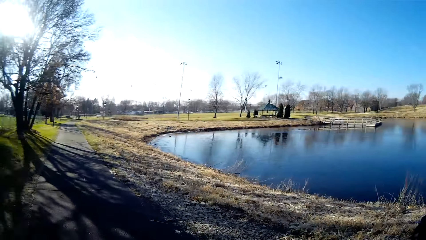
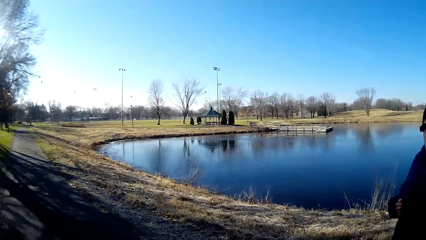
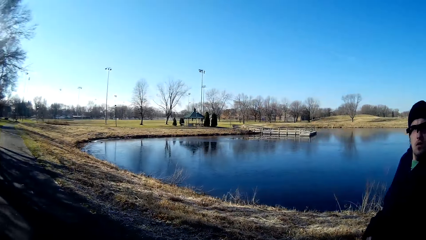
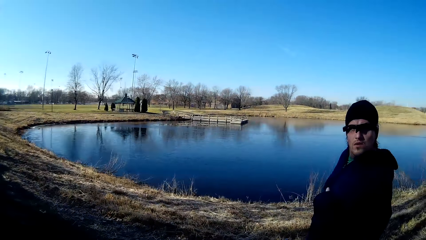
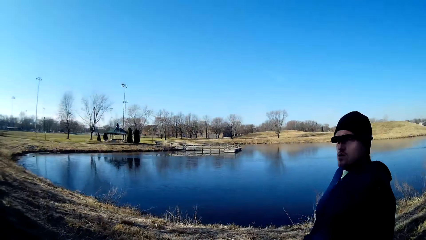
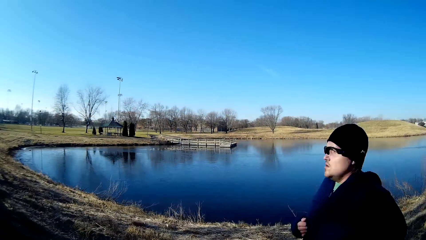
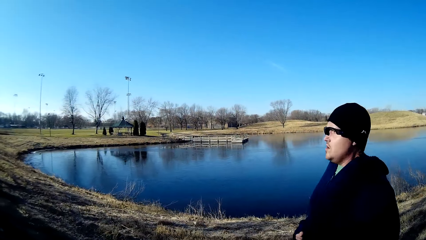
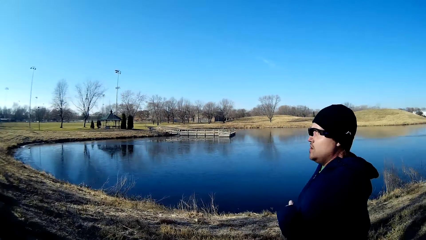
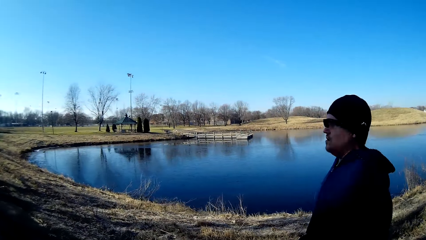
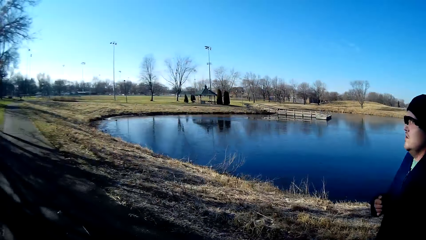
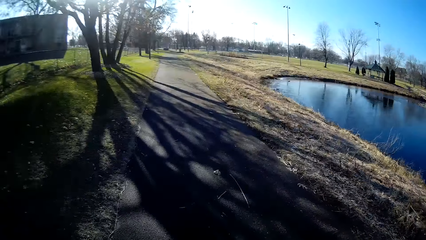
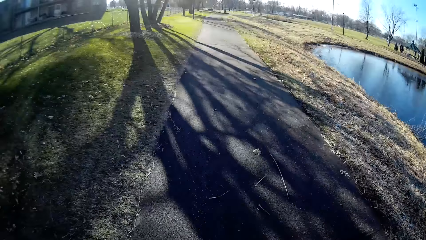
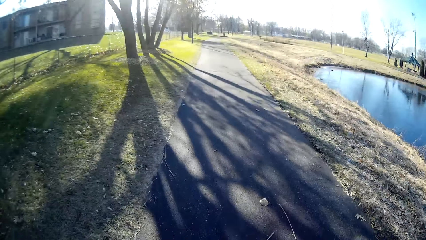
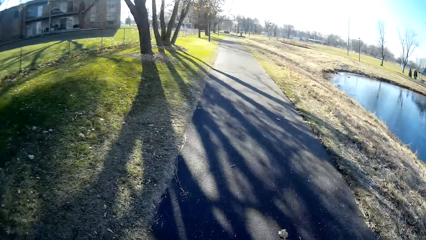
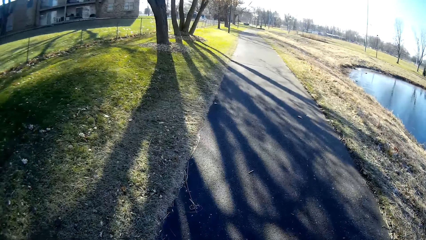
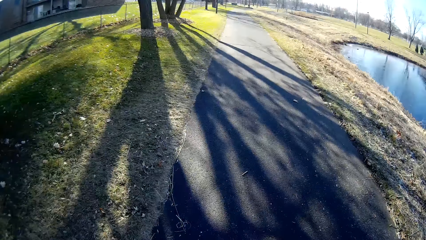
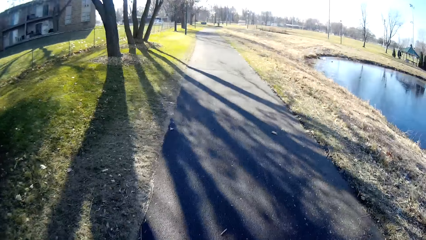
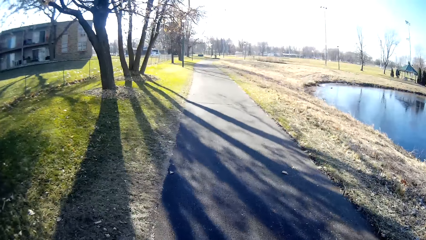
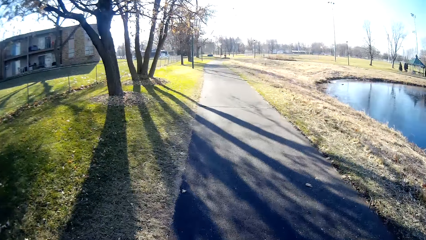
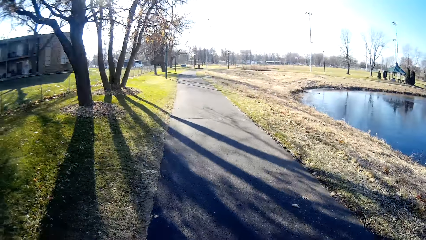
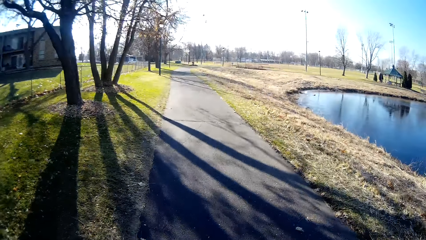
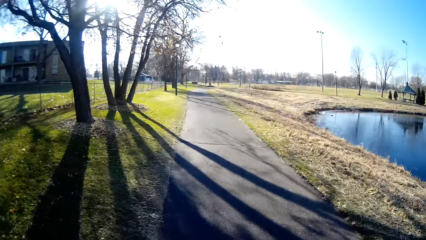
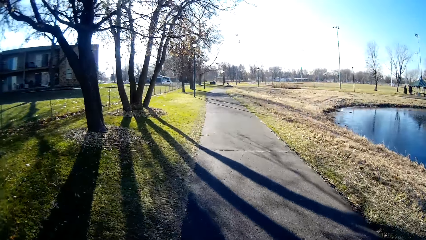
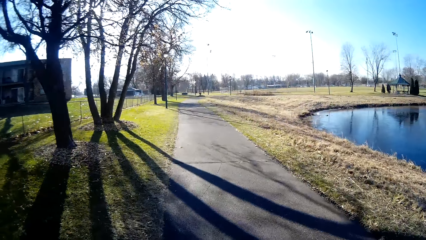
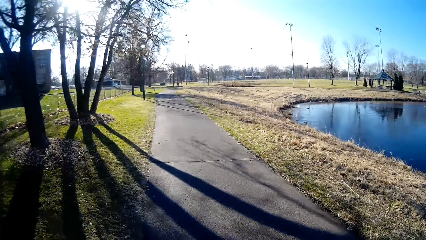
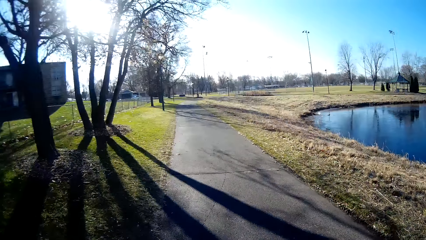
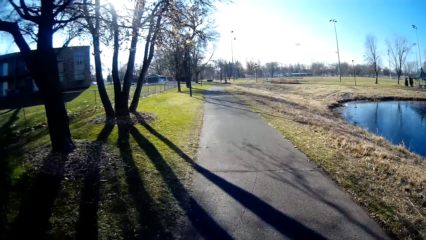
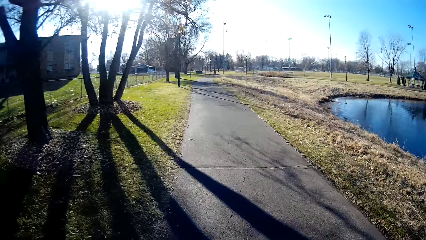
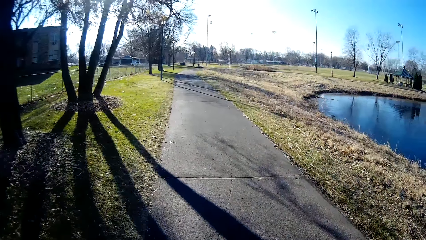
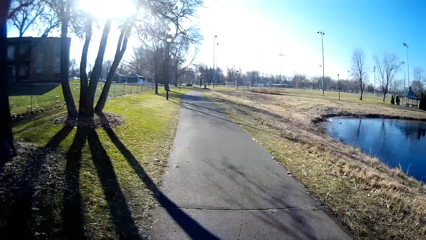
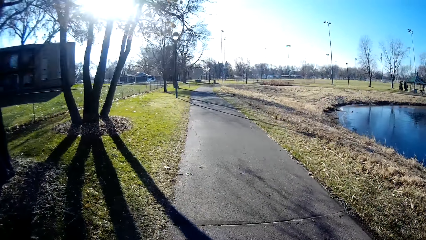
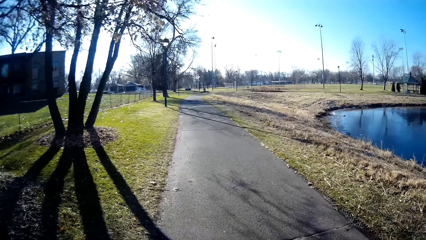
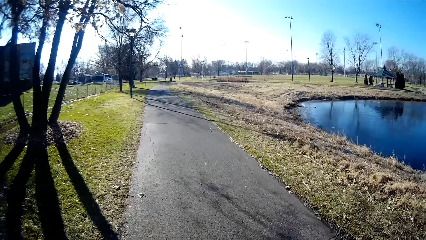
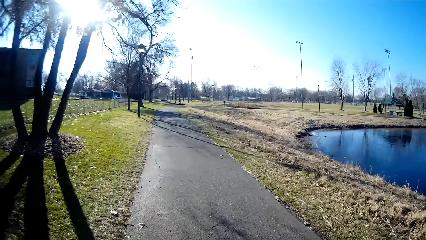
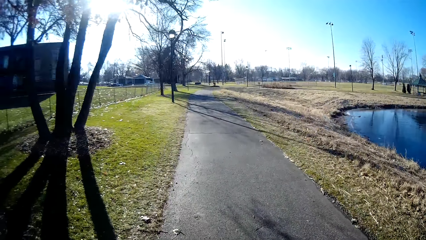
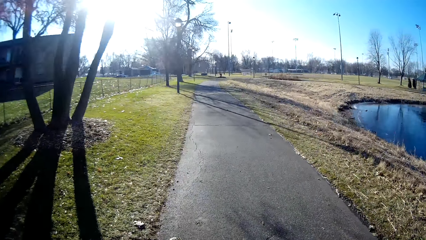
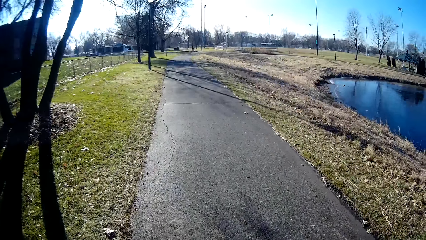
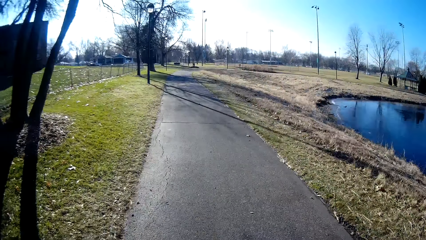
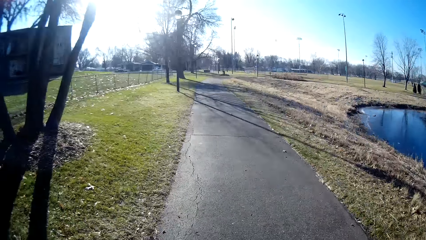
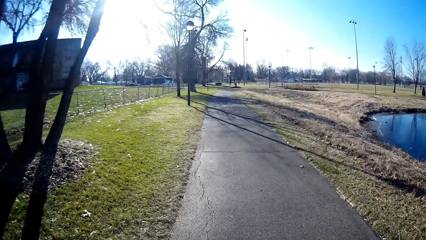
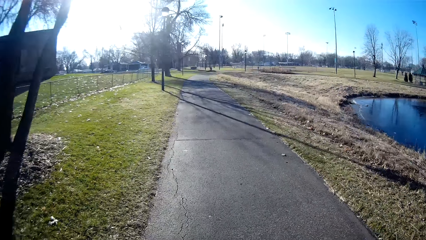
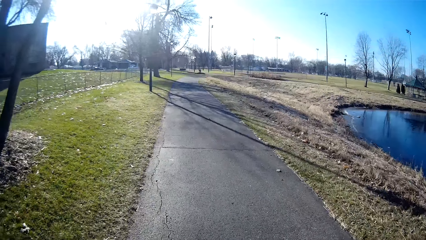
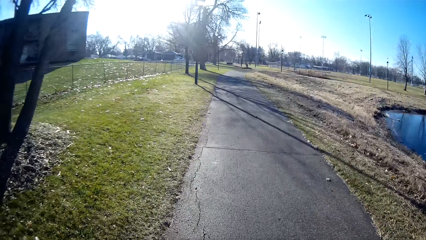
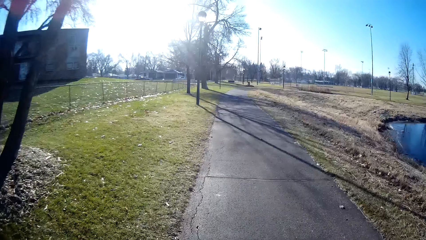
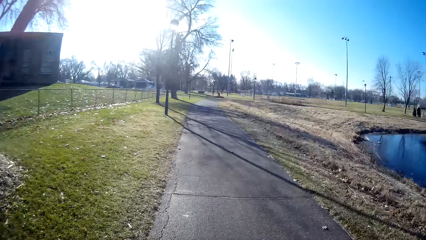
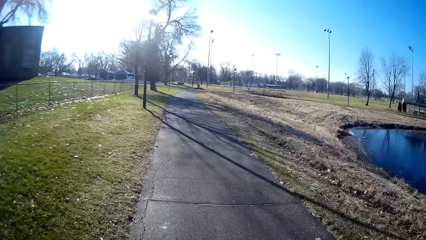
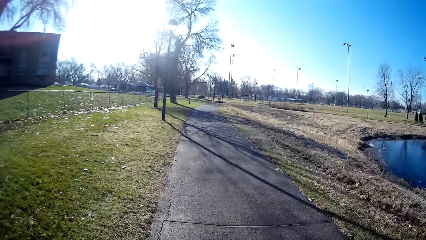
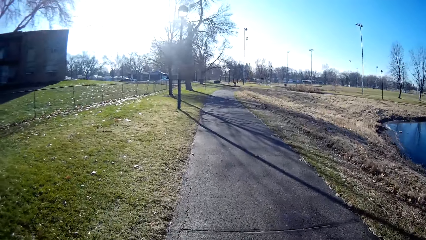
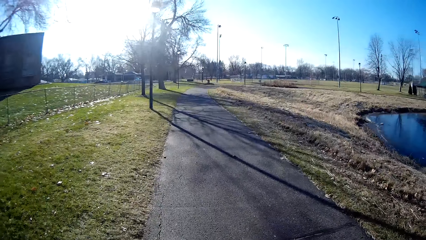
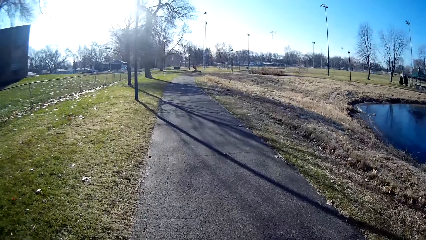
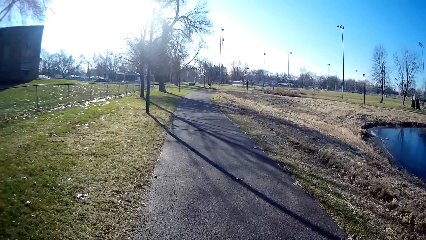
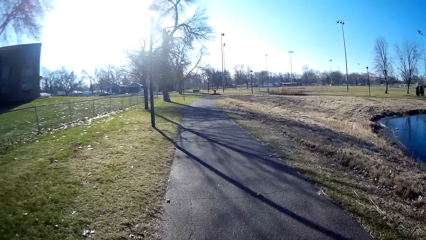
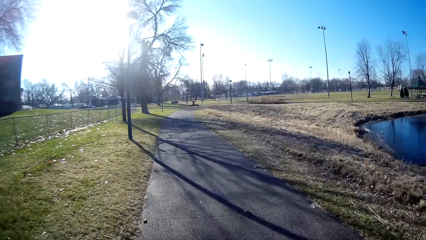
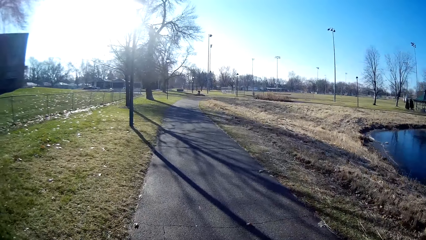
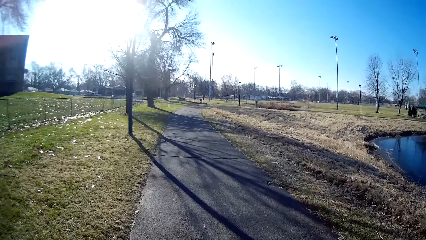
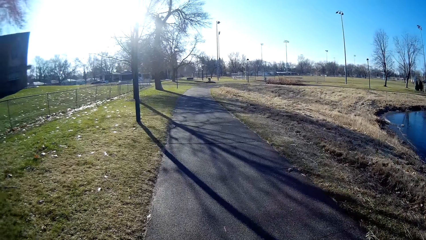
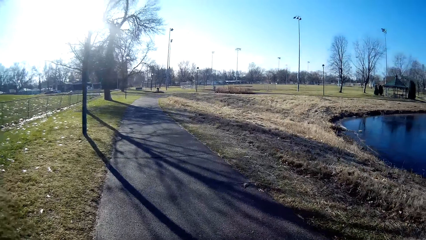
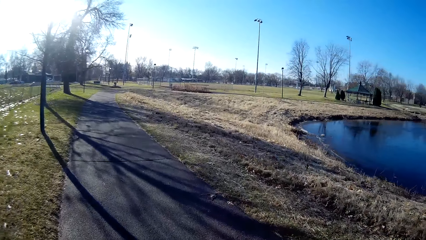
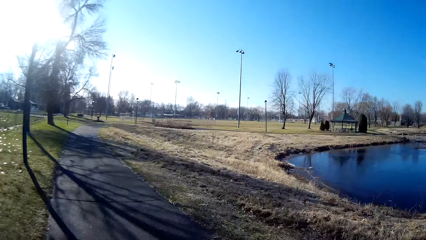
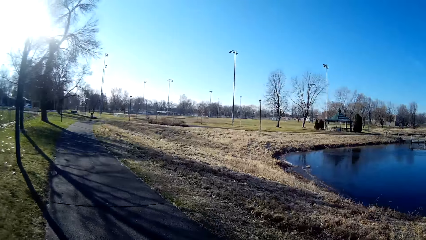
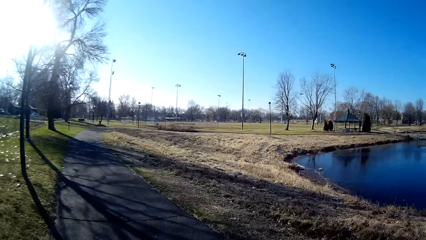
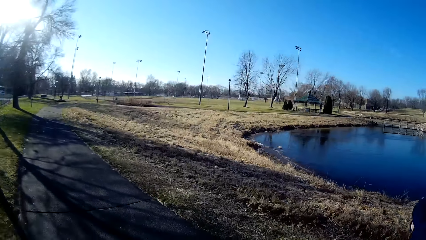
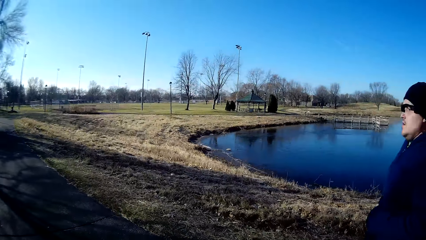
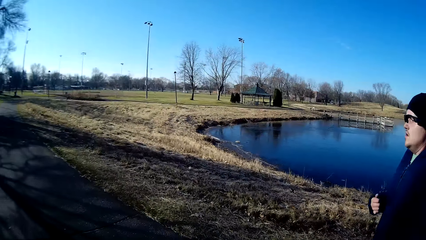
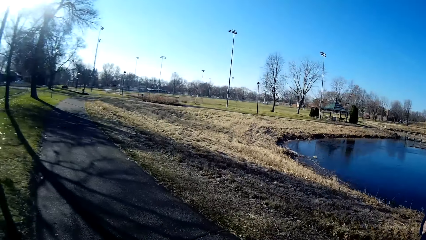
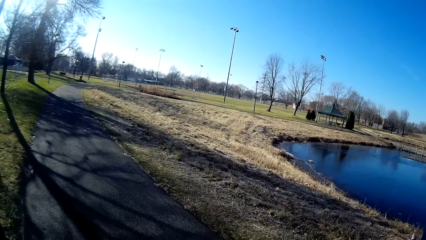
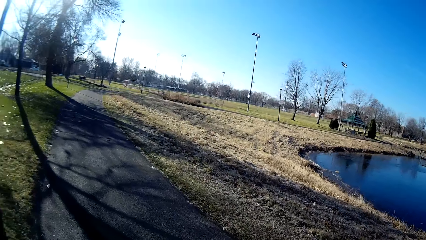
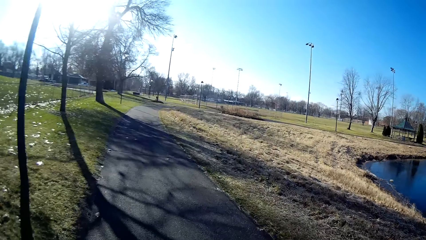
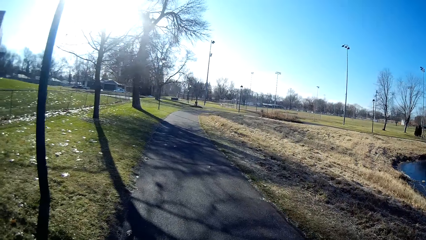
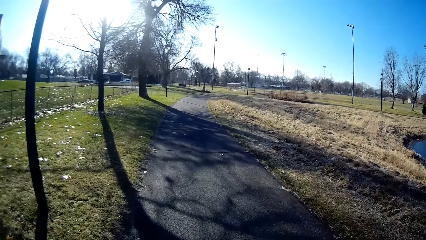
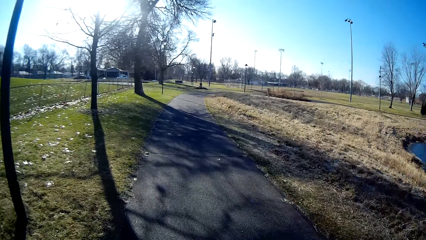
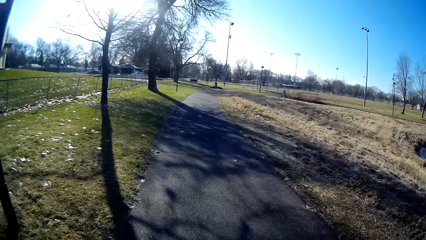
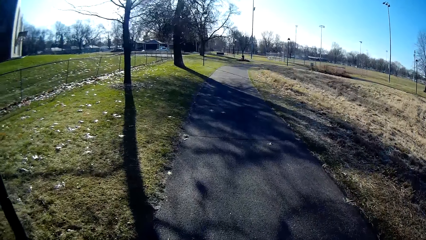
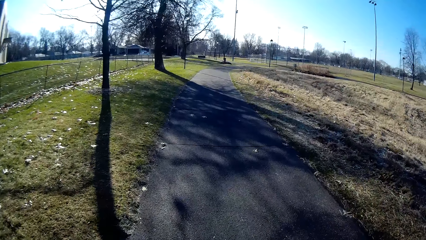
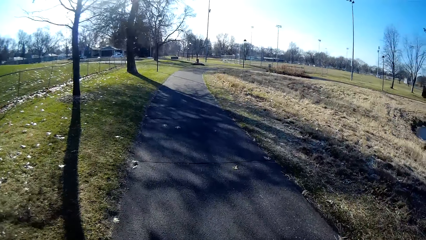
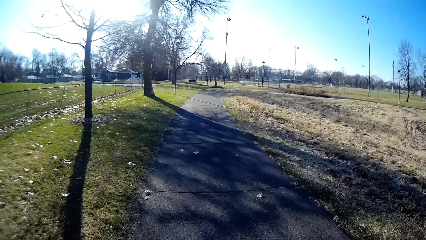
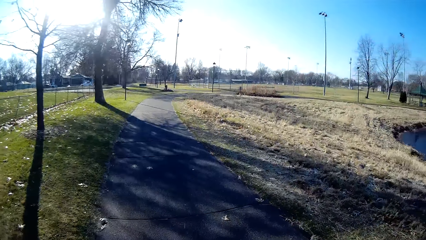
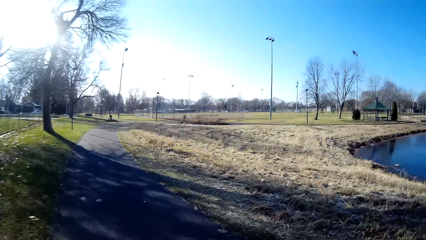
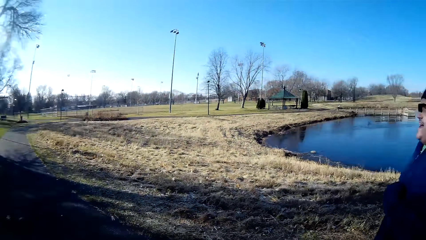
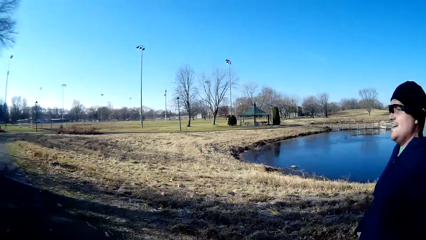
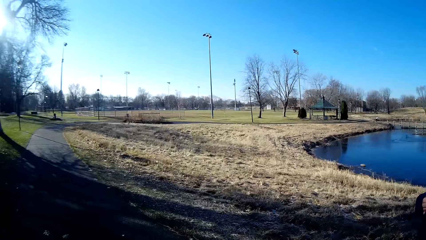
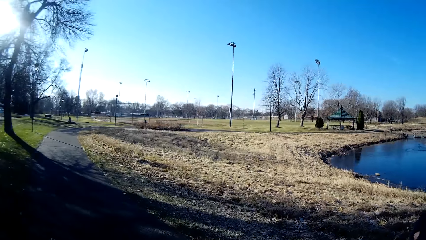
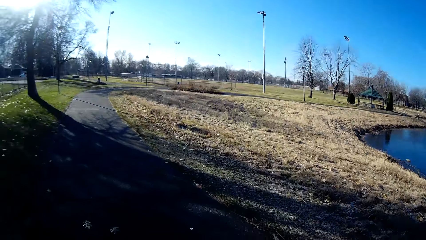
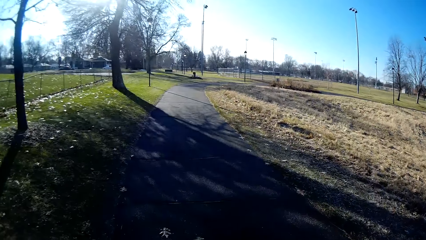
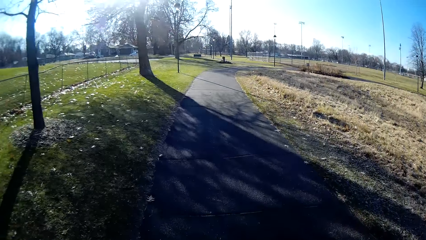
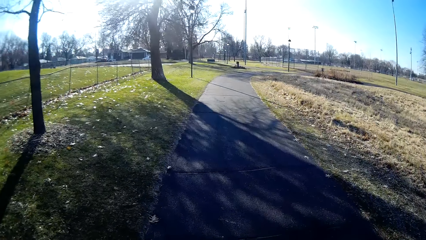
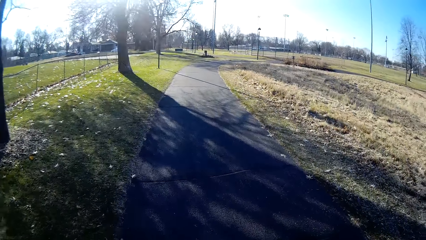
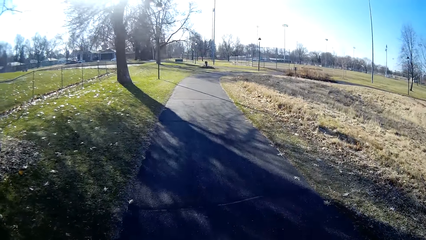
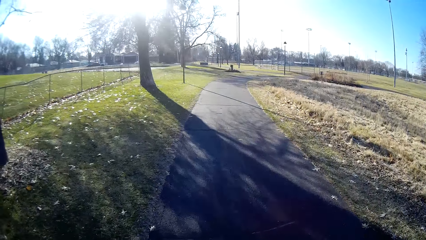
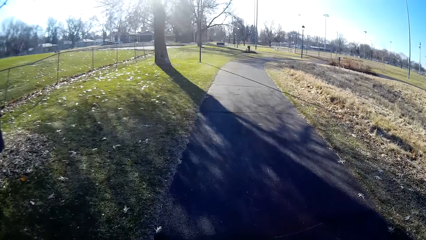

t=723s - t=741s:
A person jogs beside the camera wearer. The camera wearer jogs on the path. They look aside. They jog on the path. They look at the person.
